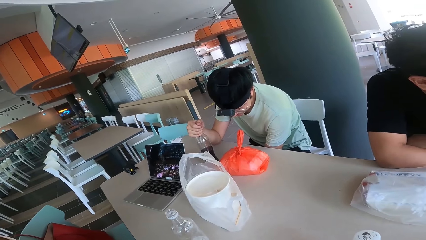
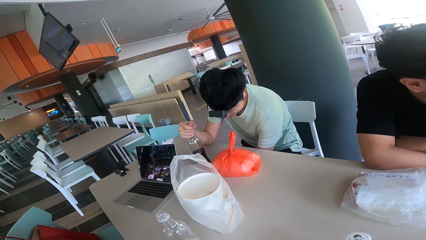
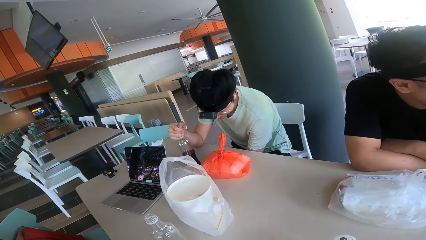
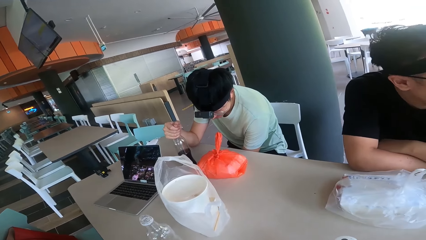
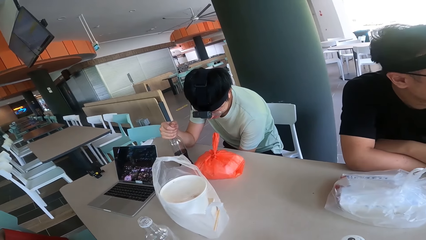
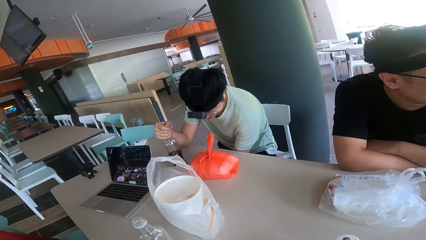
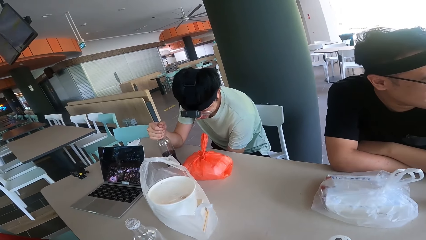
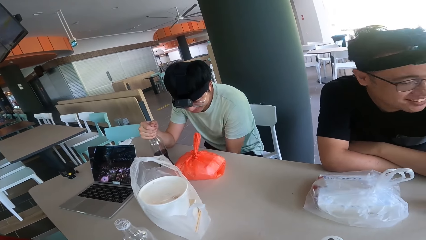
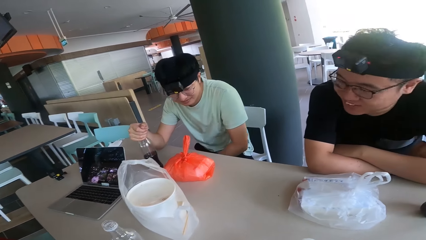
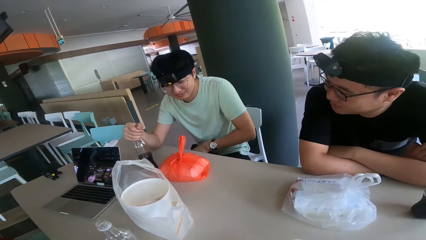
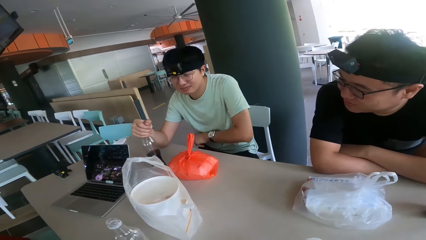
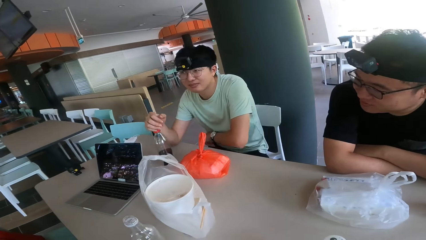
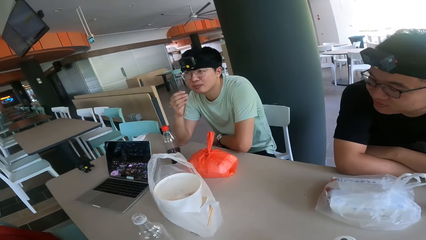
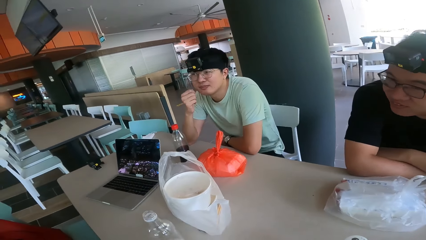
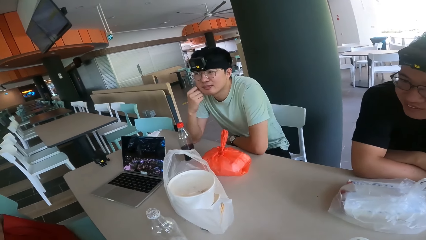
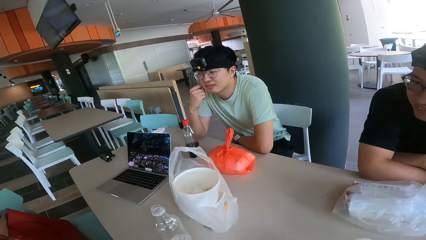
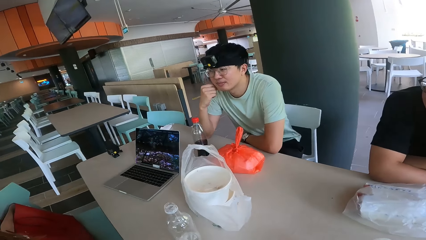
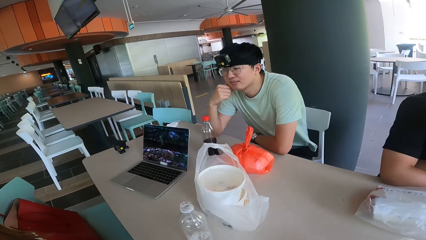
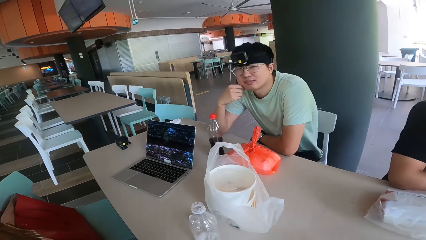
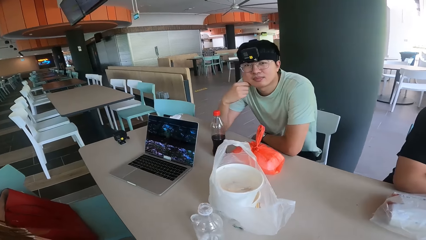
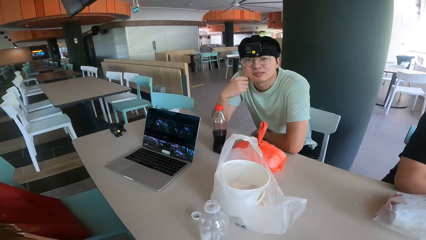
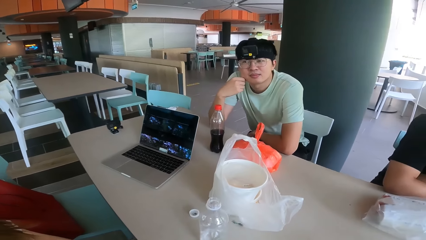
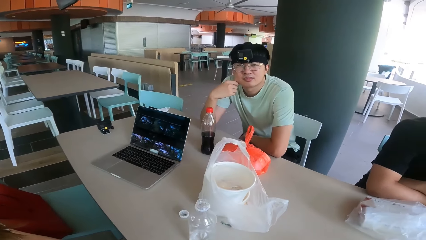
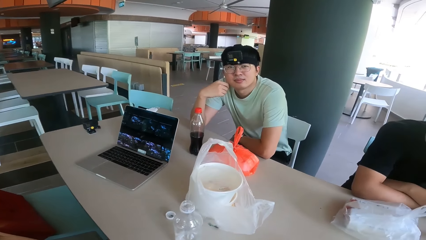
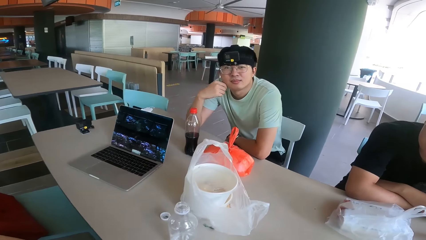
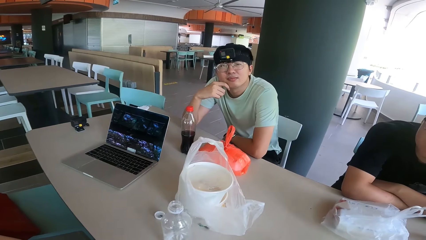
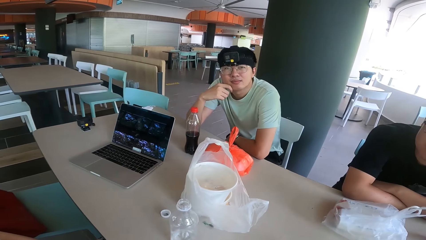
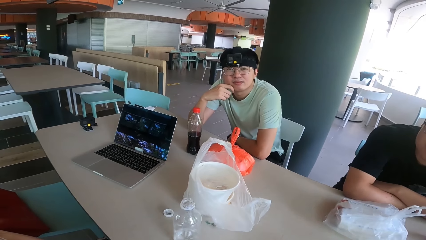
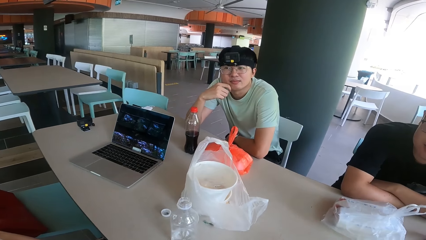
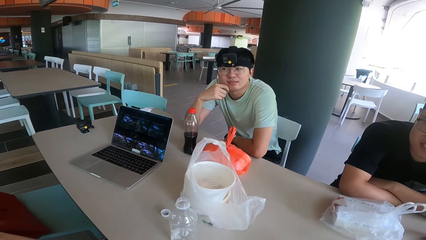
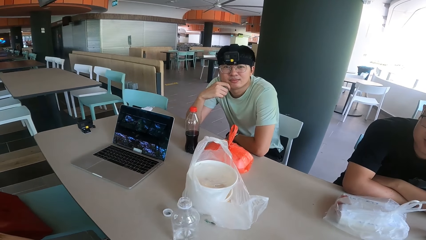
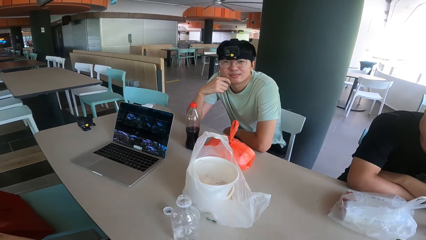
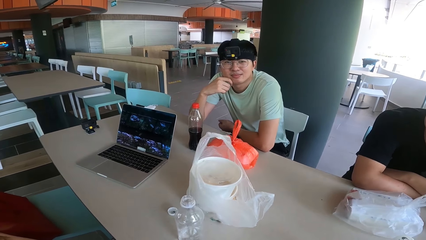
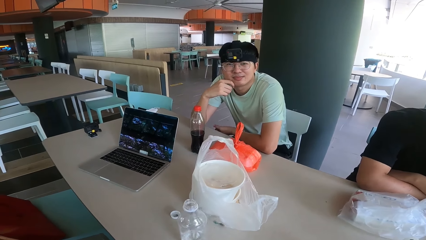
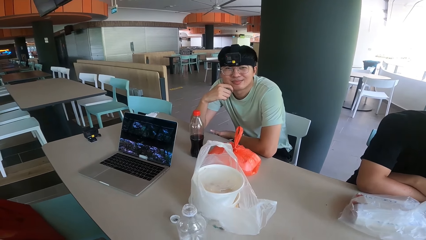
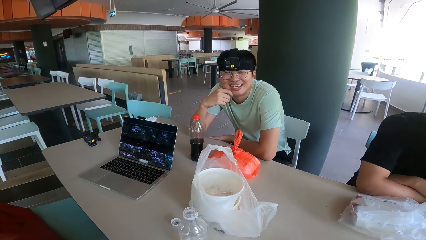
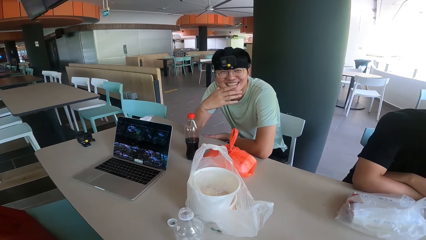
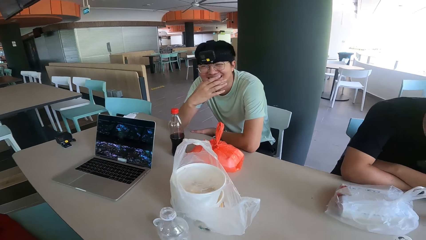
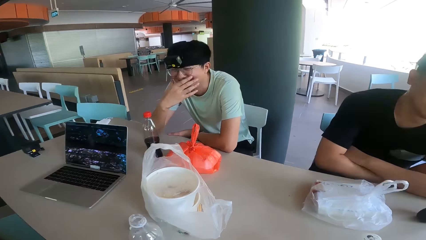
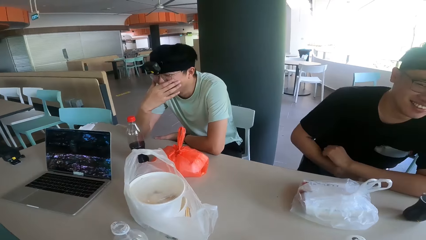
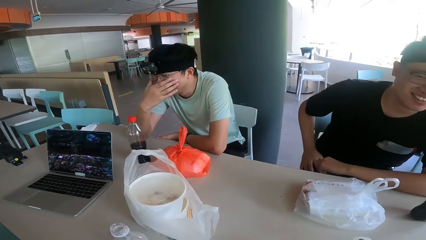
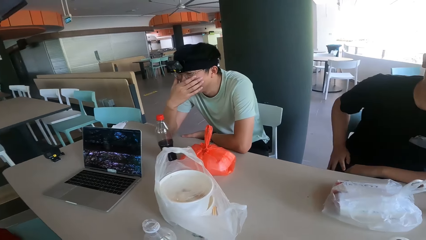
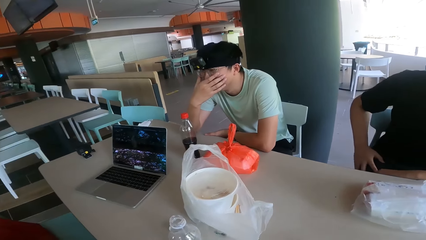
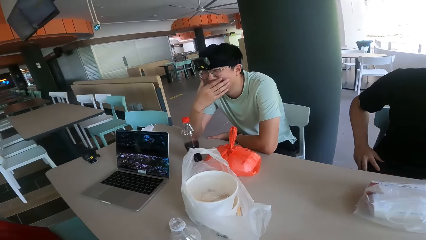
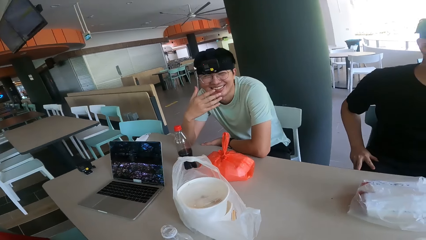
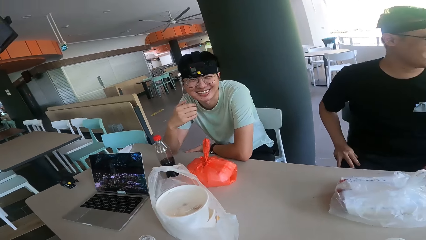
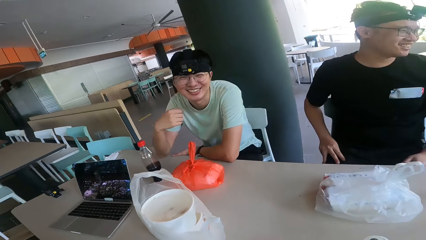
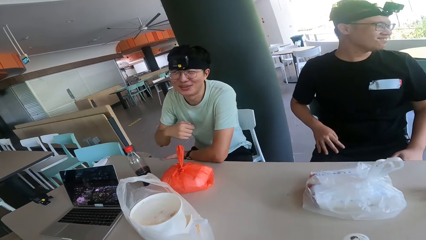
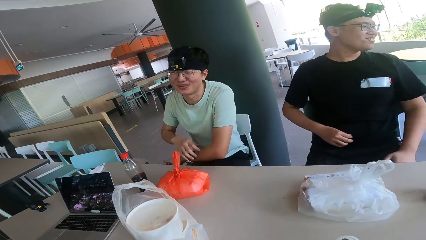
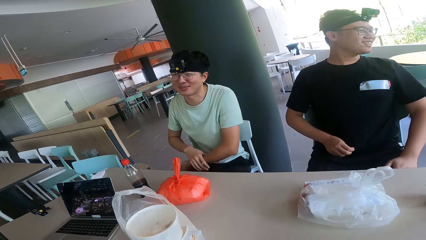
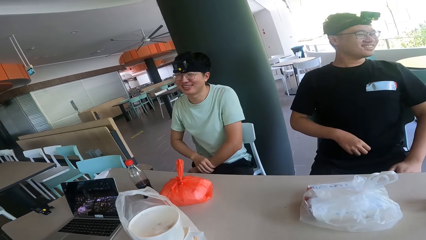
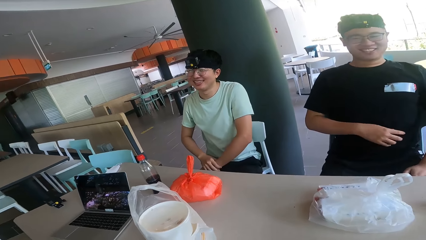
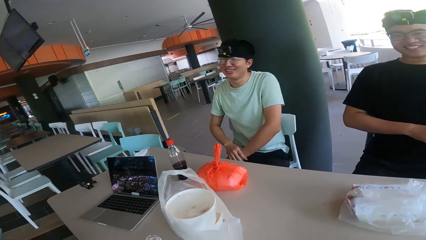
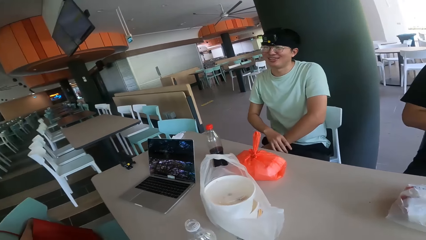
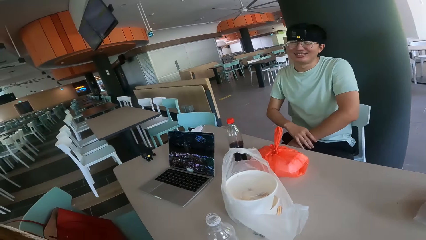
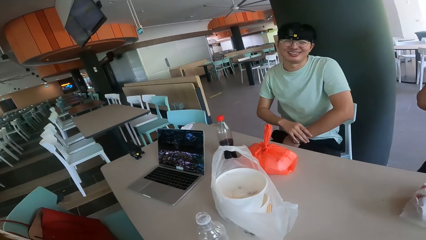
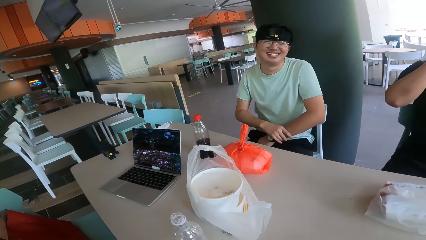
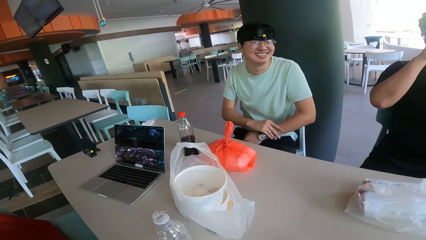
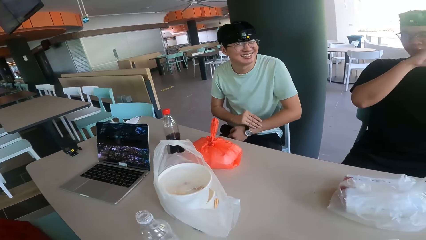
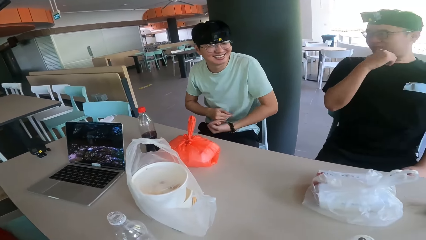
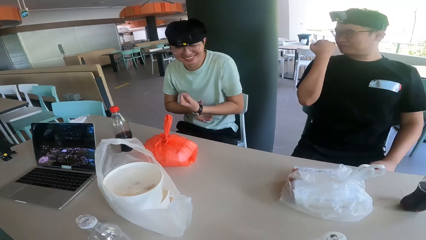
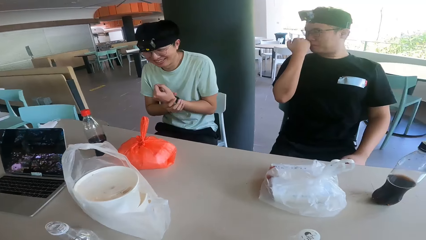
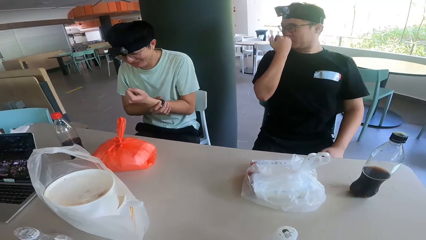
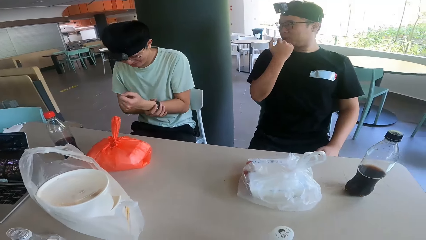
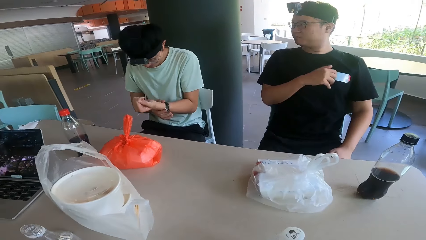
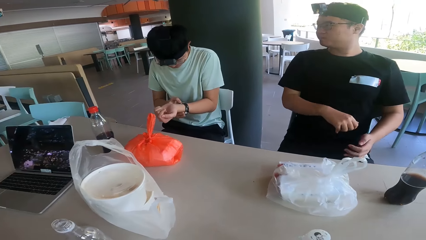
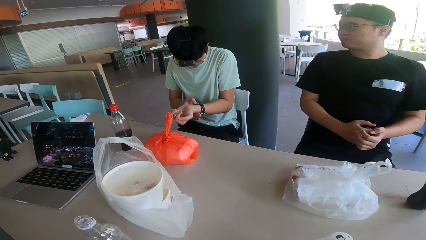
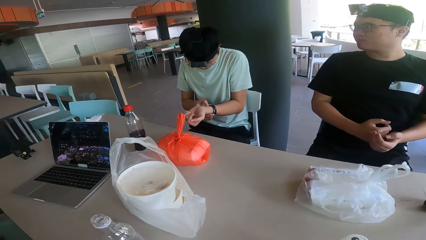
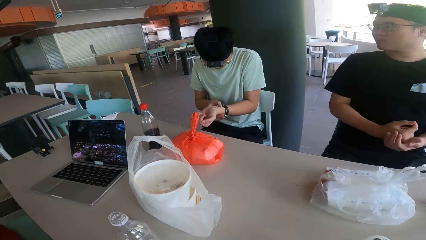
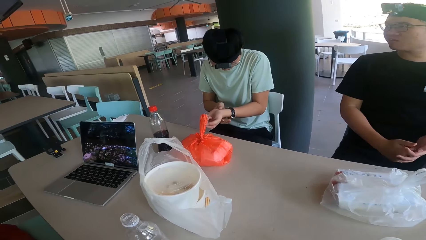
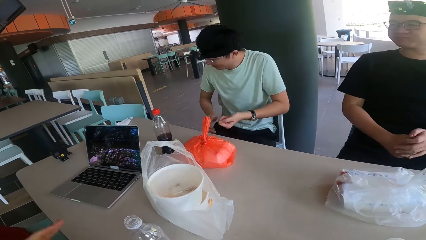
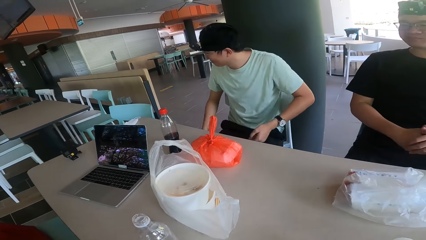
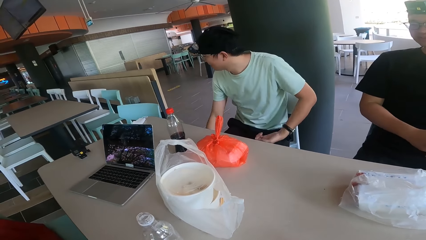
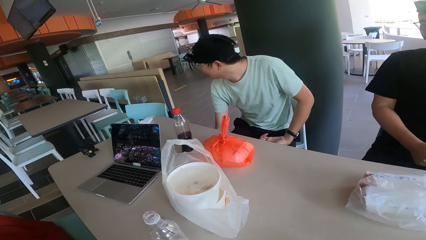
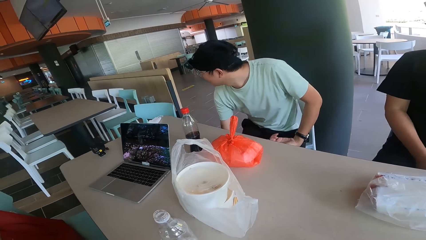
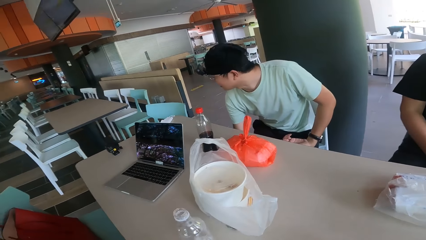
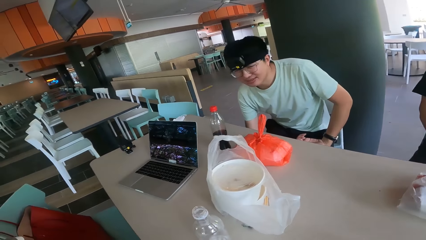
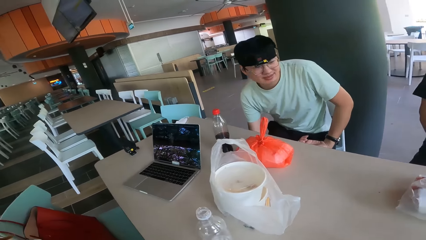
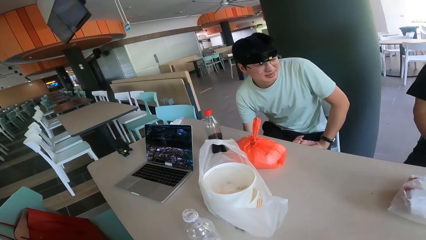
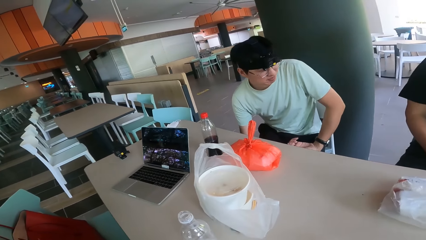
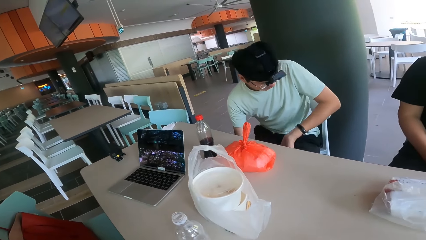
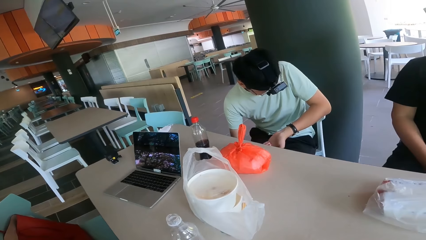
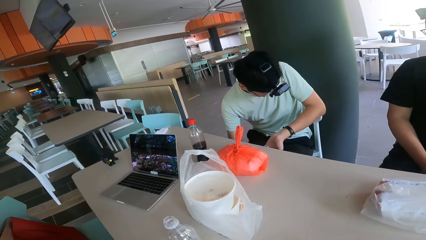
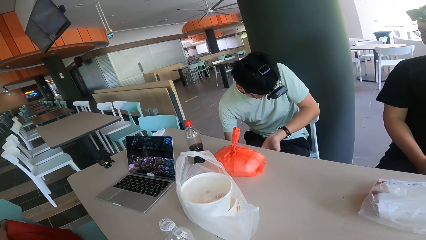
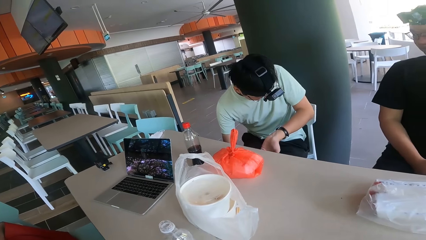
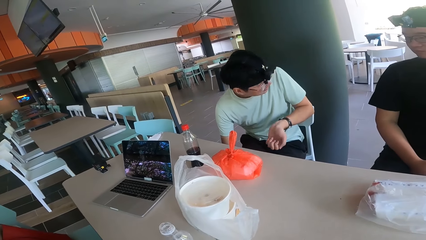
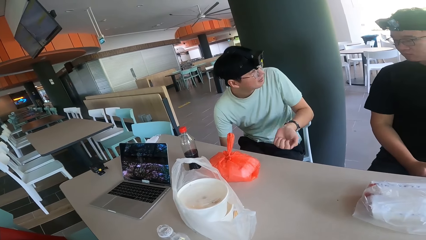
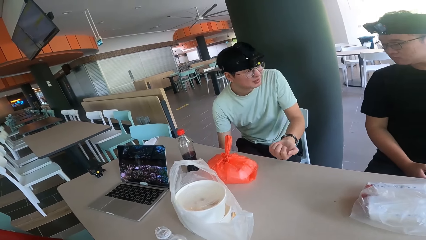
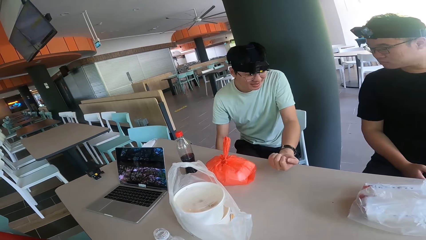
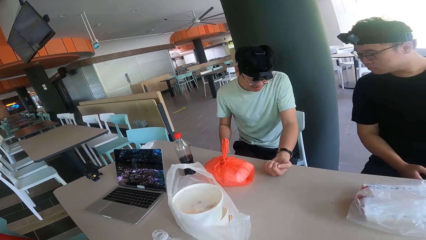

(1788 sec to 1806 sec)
A man touches her face. The man looks at a person. The man covers his mouth laughing. Another man adjusts his t-shirt. The first man adjusts his watch. The first man holds the watch. The first man touches something under the table. The first man stares at his watch.
